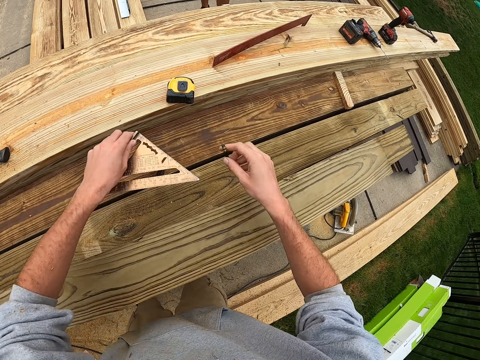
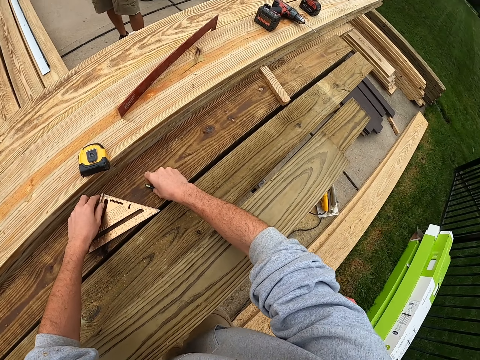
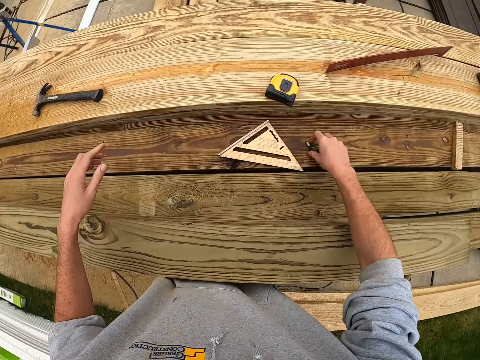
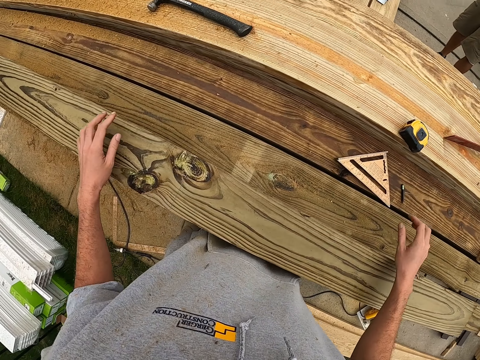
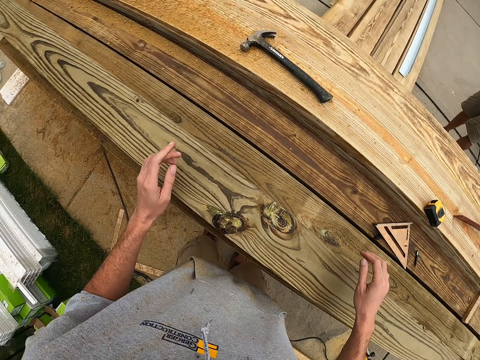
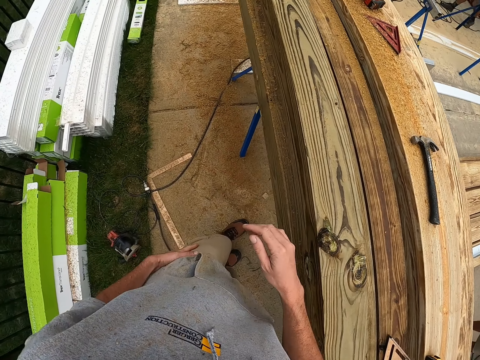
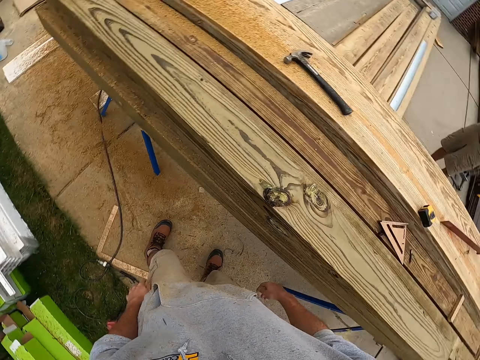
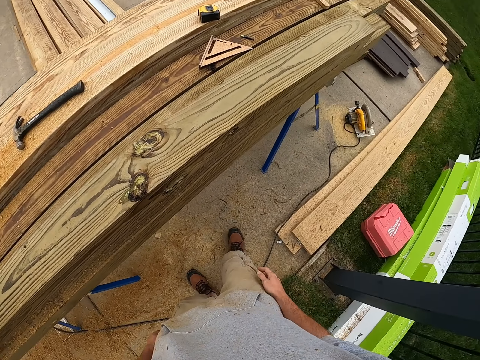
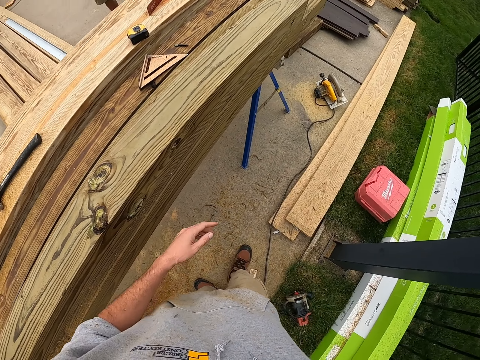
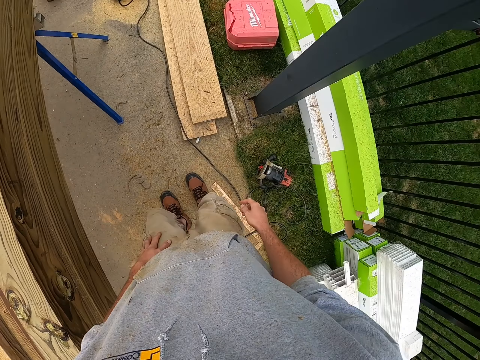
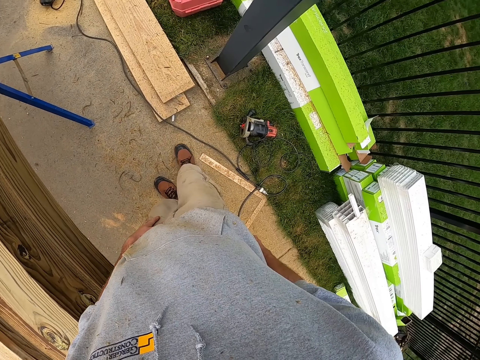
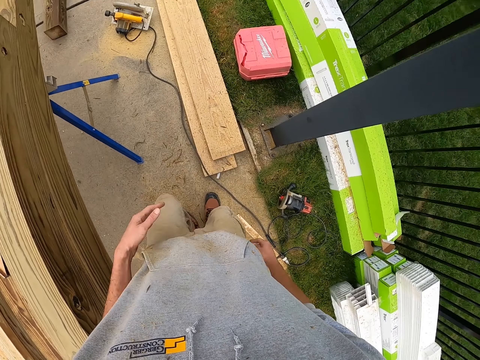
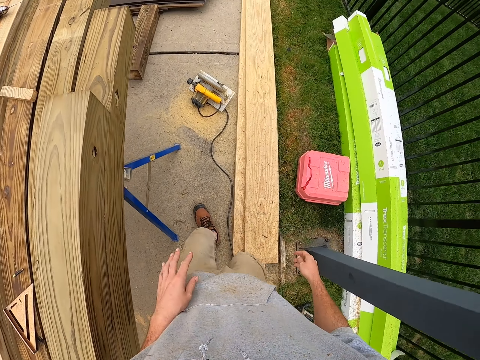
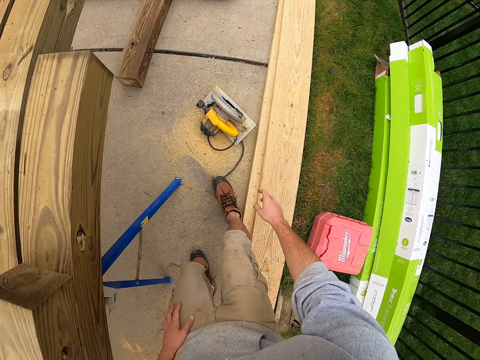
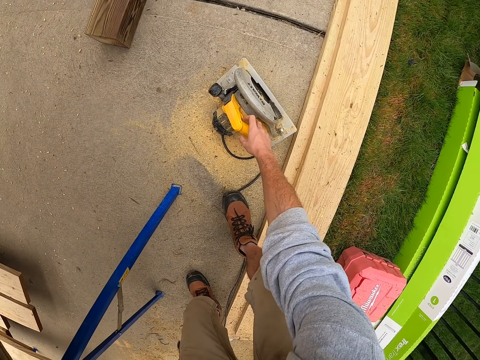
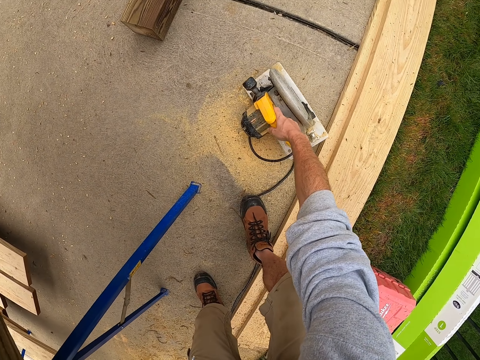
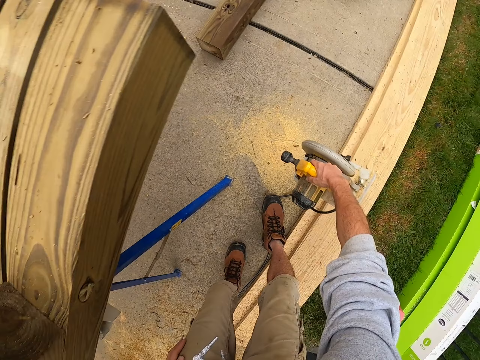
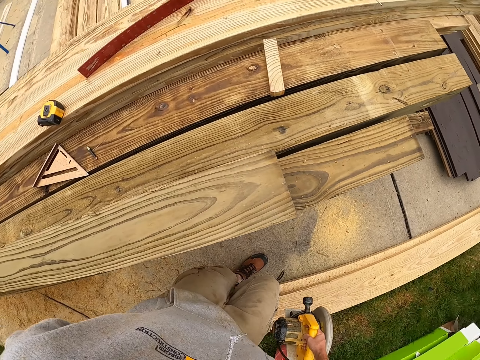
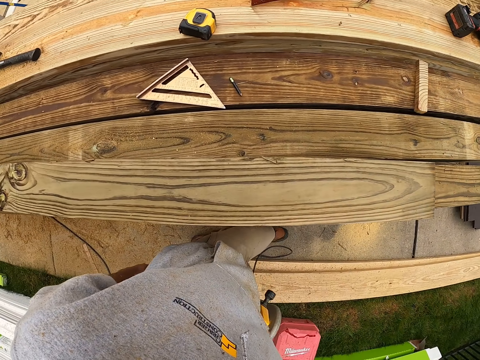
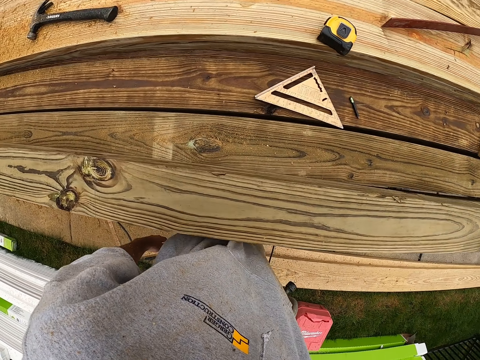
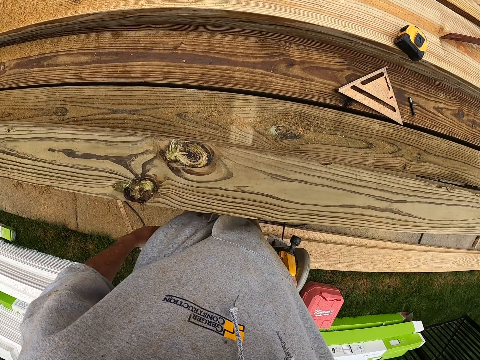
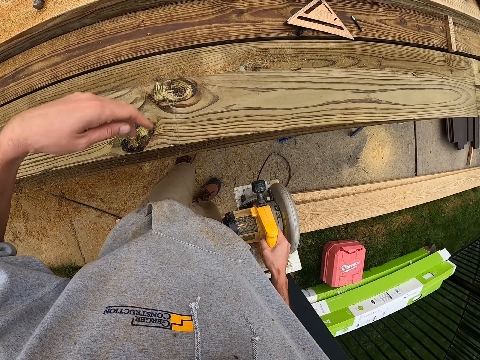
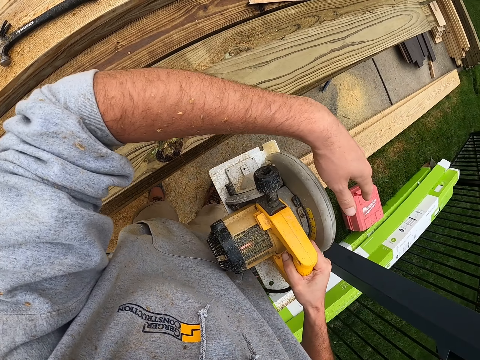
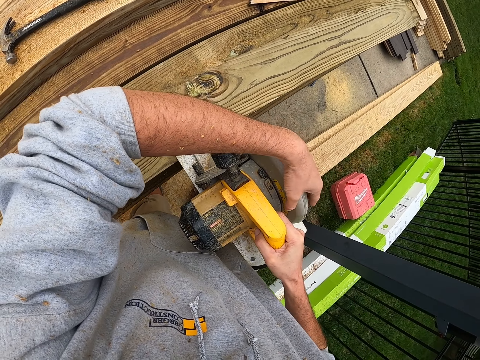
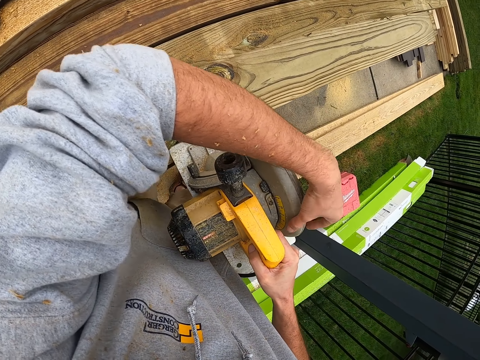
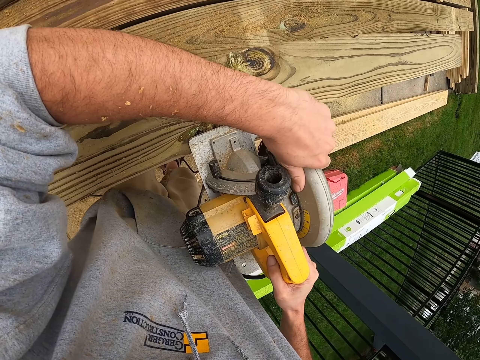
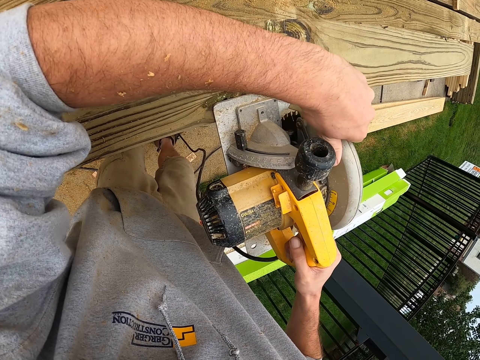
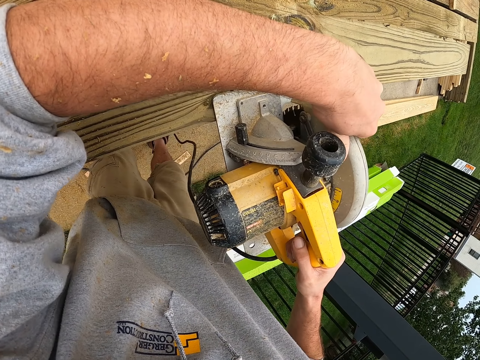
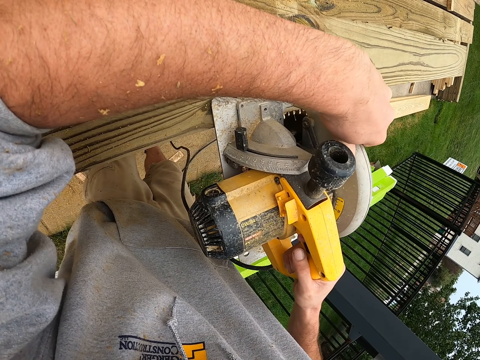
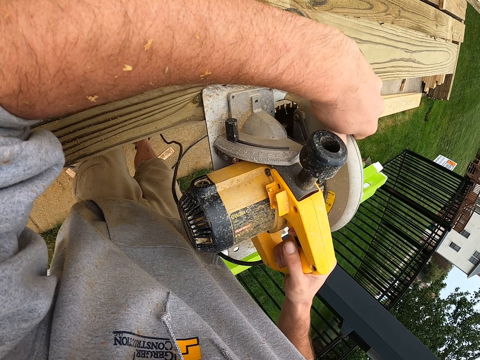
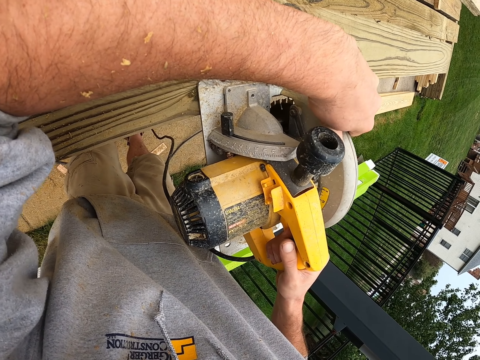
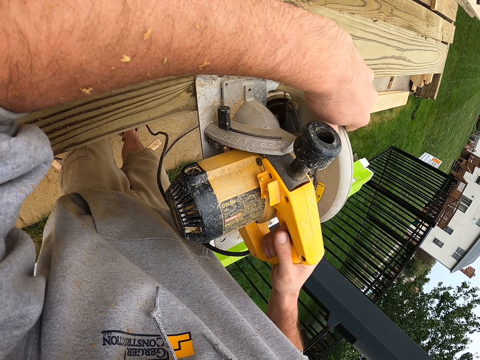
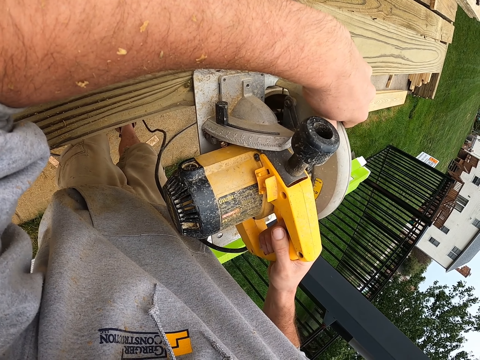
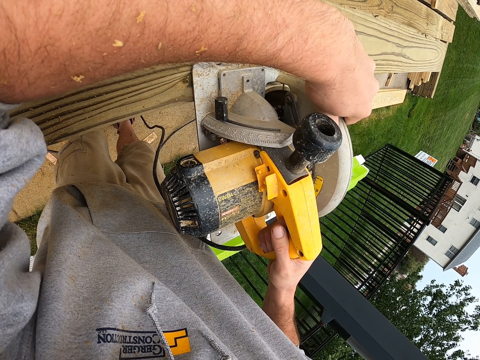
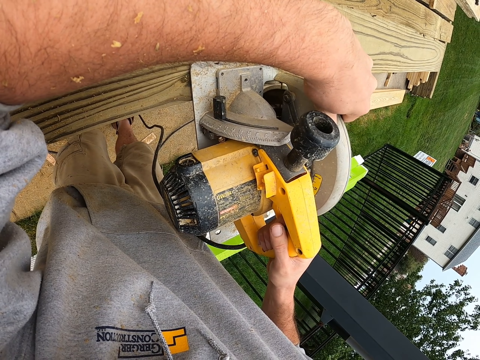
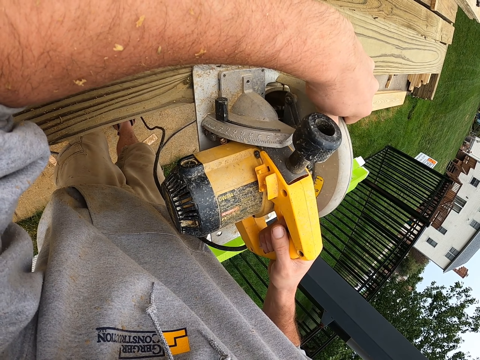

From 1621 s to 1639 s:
The camera wearer puts down the pencil on his right hand. He picks the circular power saw from the ground. He cuts the piece of lumber with the circular power saw.

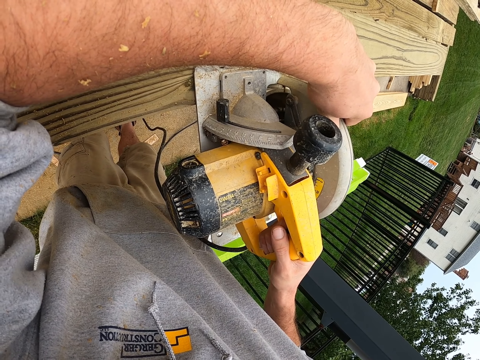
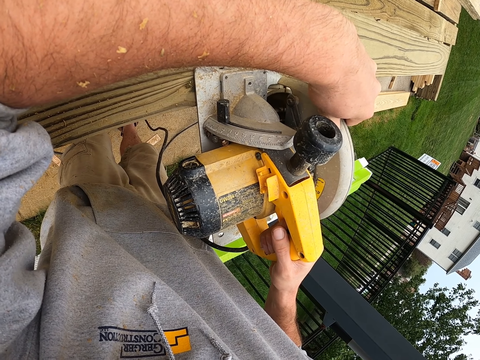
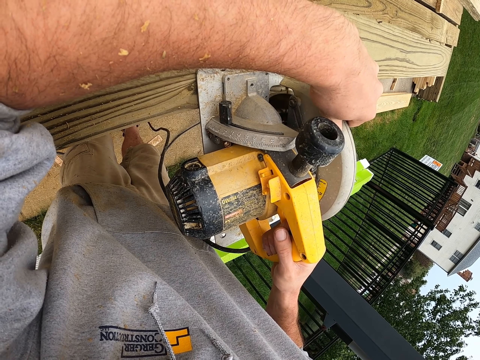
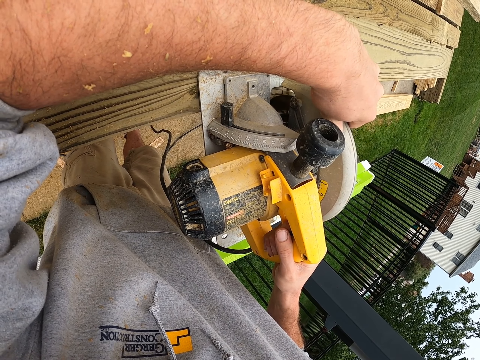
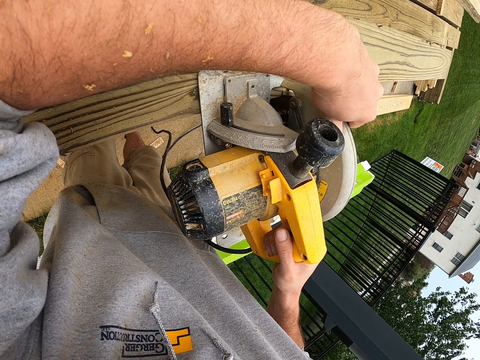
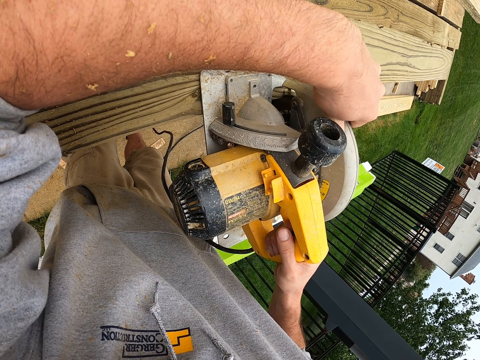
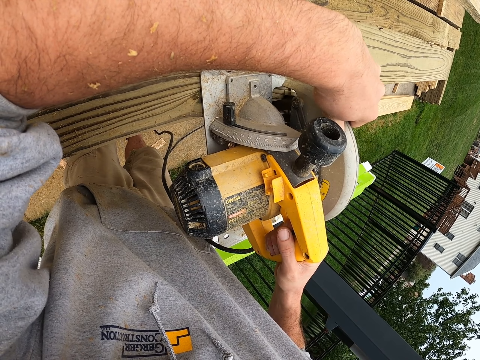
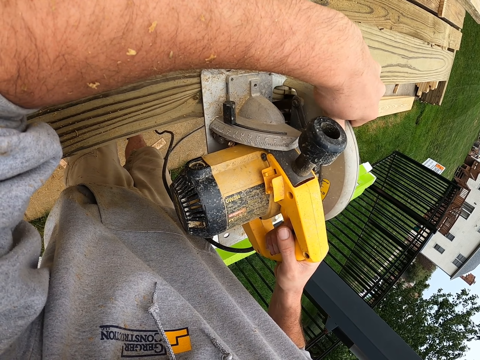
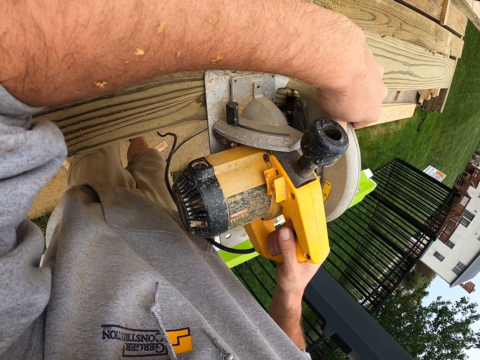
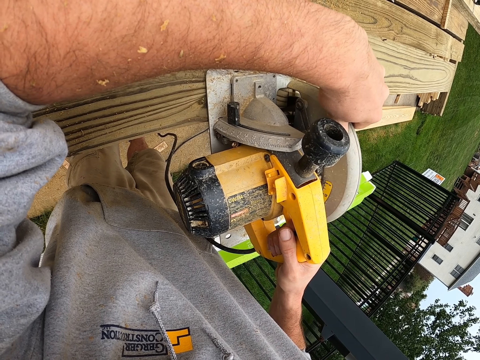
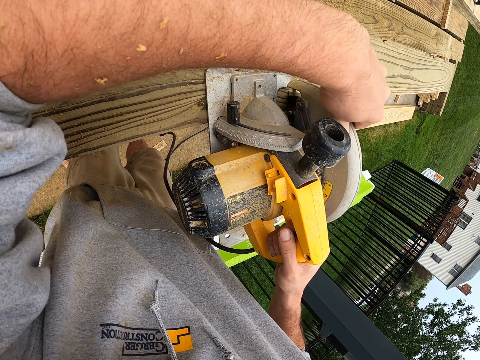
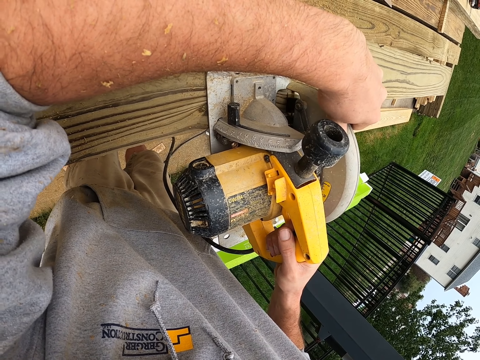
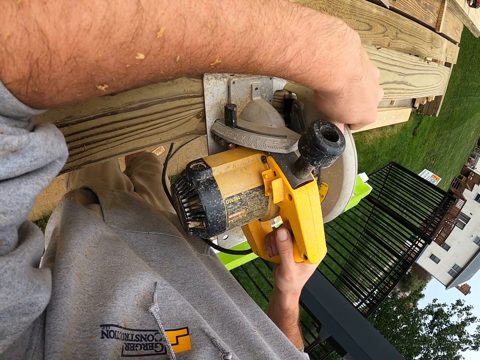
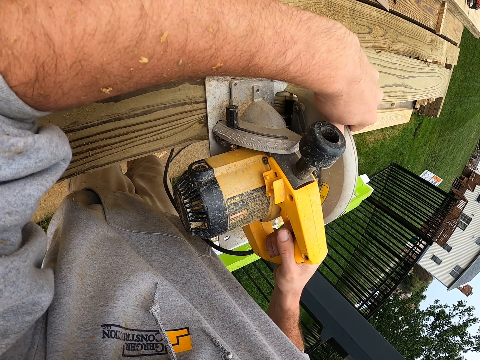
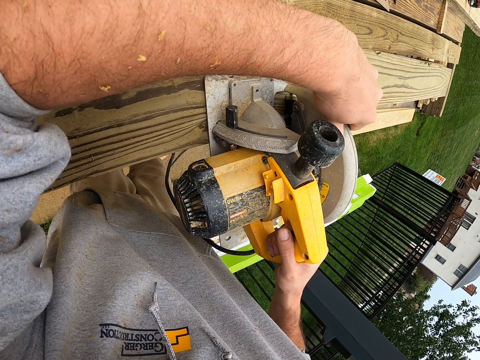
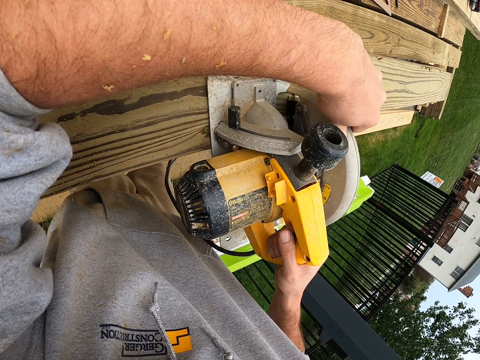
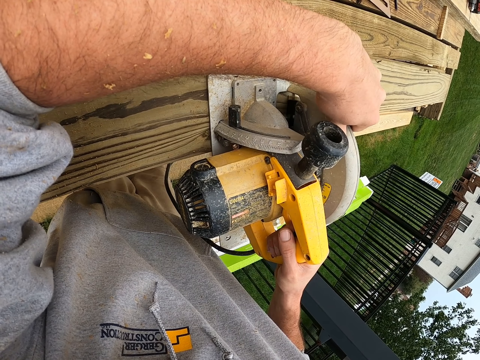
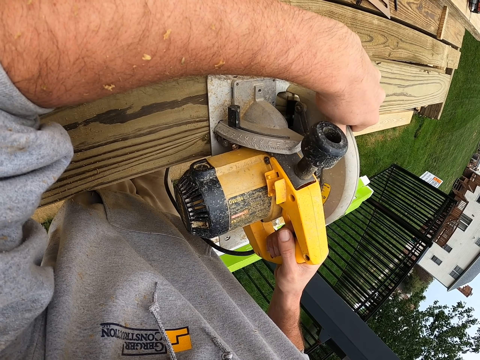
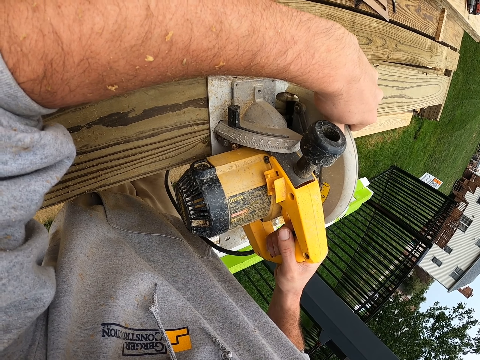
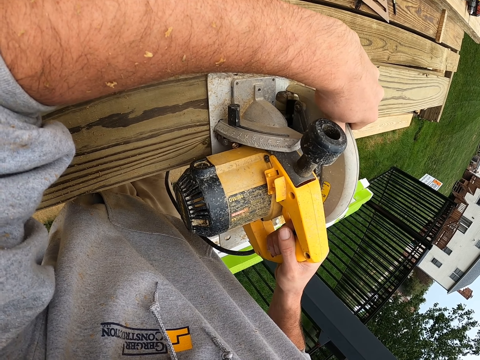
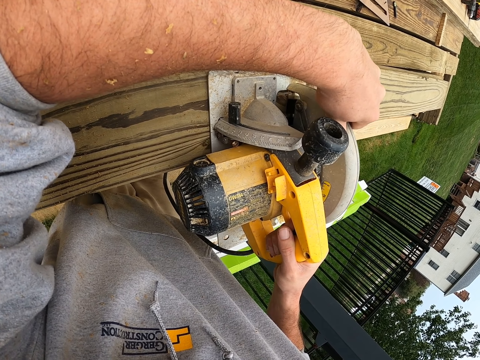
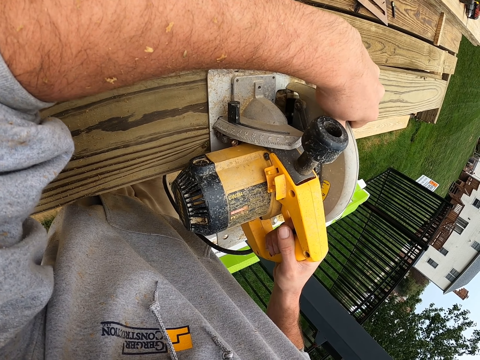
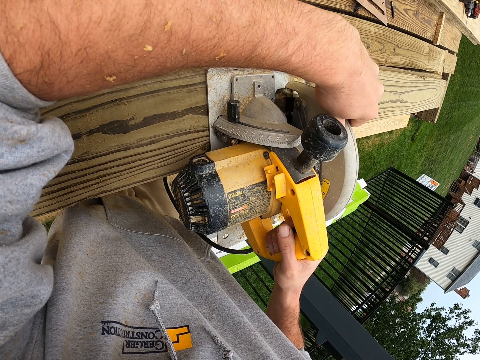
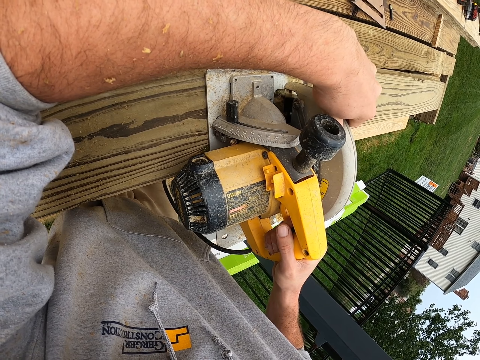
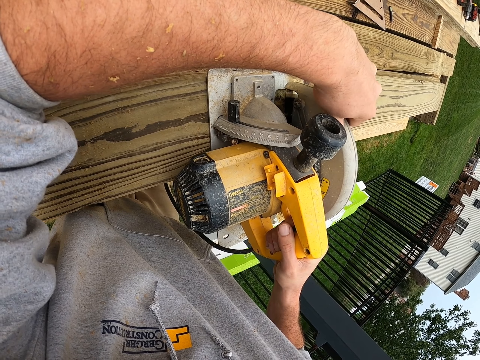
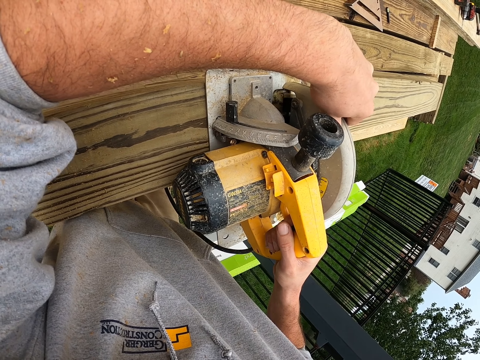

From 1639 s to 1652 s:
The camera wearer cuts the timber.
